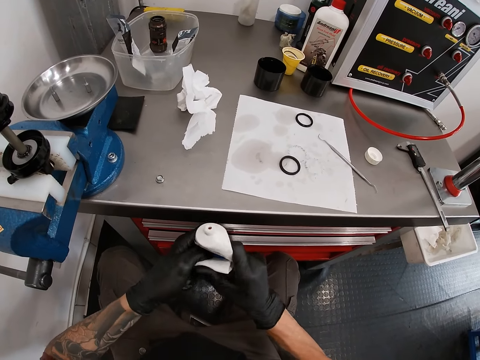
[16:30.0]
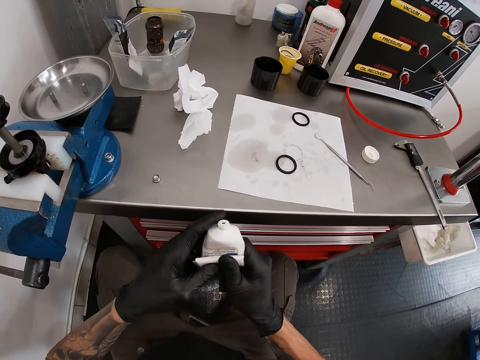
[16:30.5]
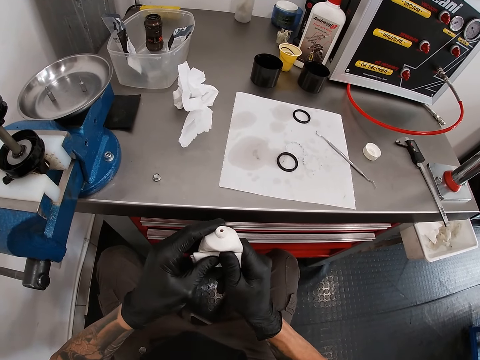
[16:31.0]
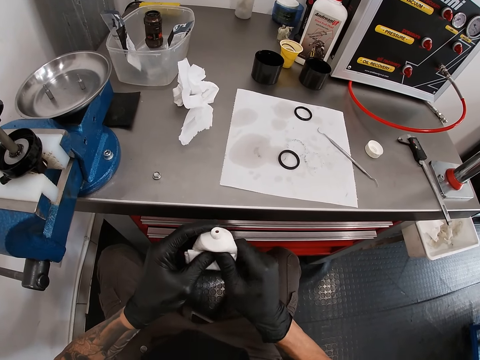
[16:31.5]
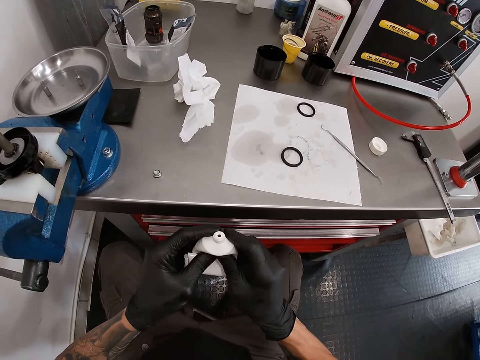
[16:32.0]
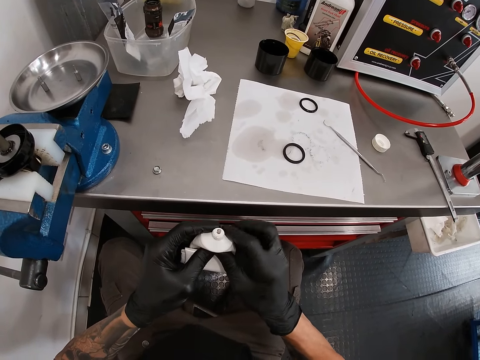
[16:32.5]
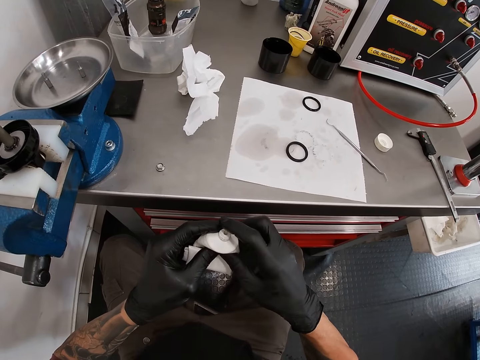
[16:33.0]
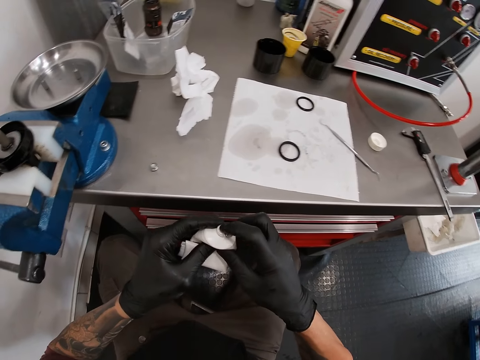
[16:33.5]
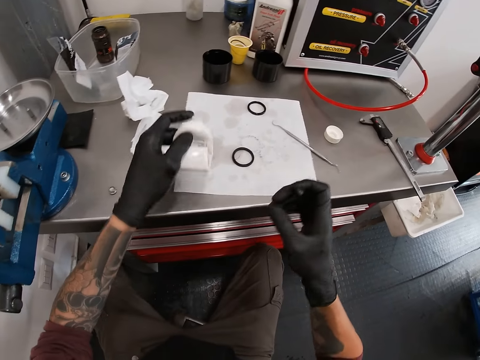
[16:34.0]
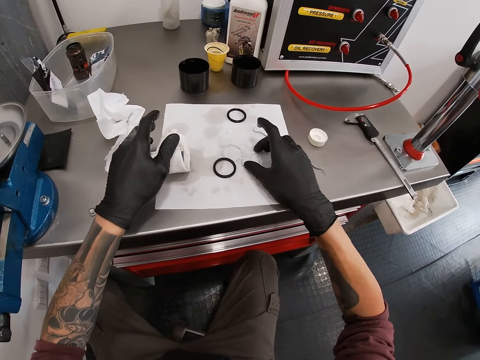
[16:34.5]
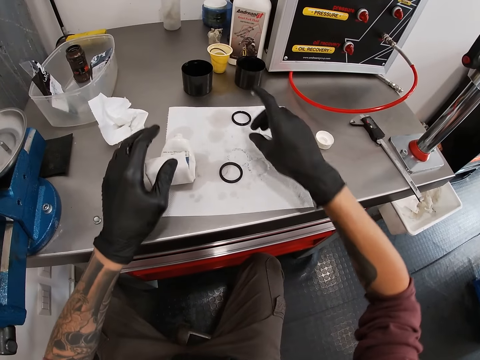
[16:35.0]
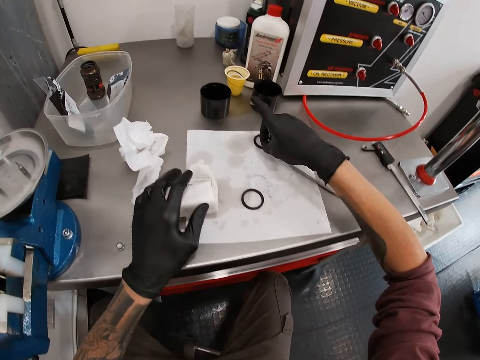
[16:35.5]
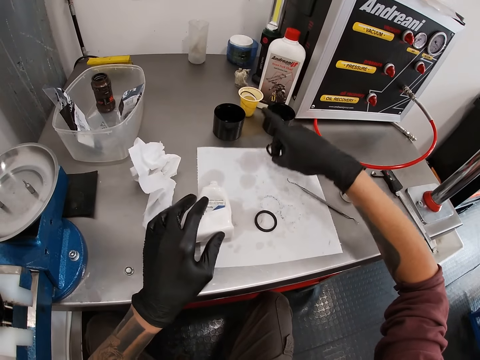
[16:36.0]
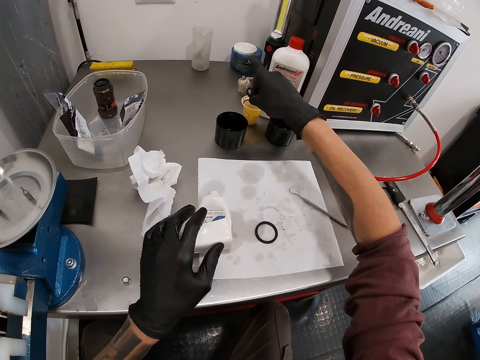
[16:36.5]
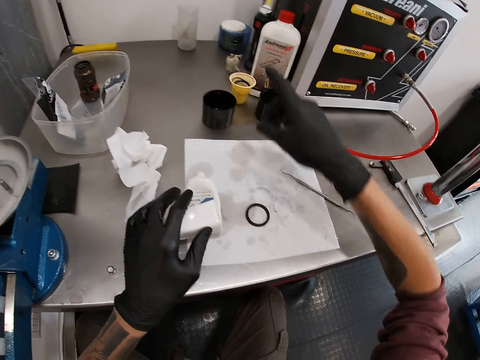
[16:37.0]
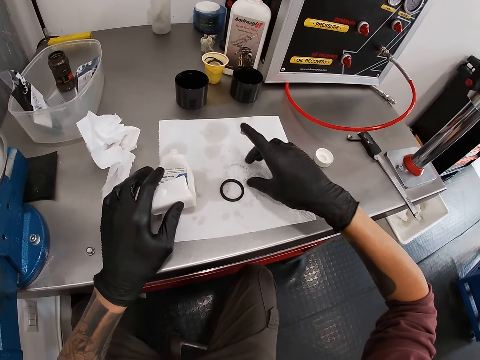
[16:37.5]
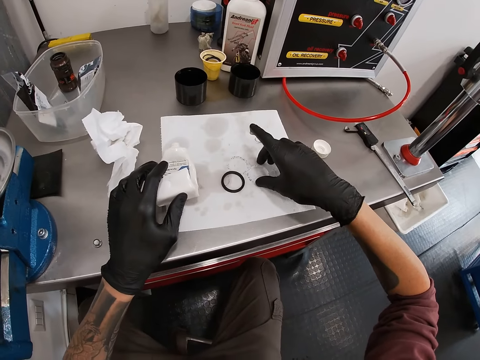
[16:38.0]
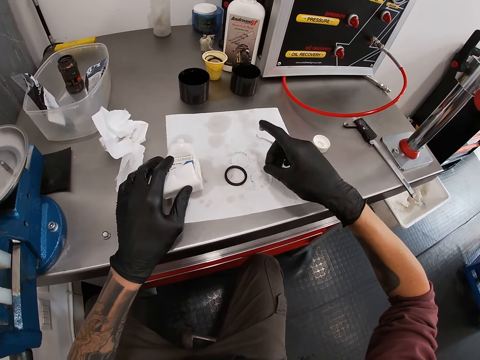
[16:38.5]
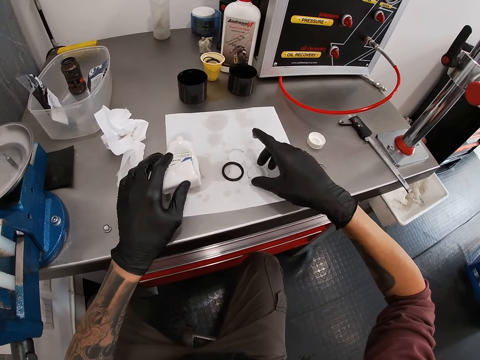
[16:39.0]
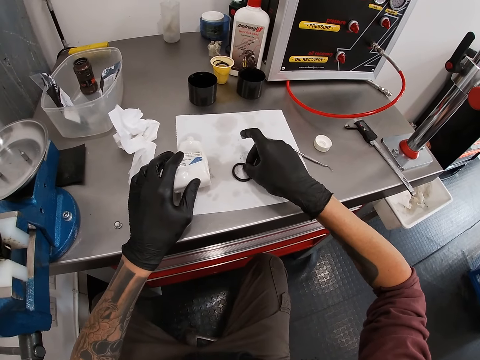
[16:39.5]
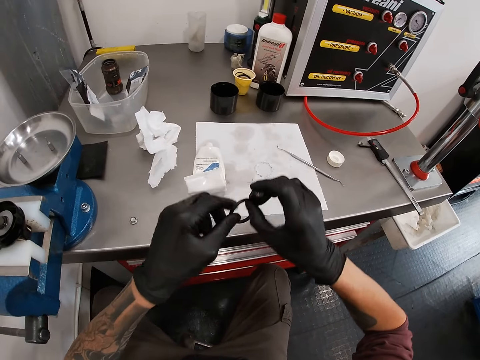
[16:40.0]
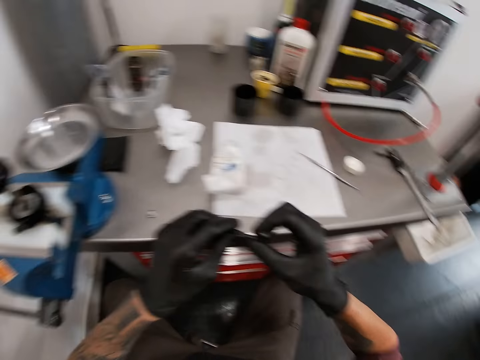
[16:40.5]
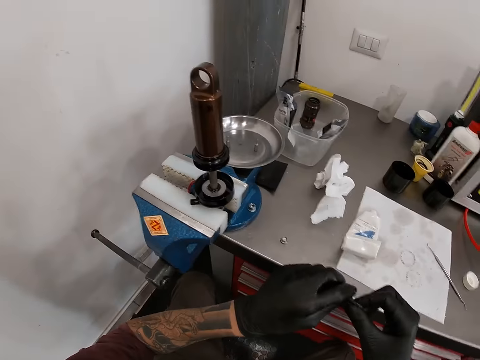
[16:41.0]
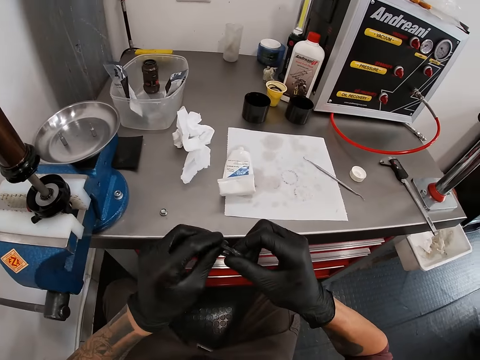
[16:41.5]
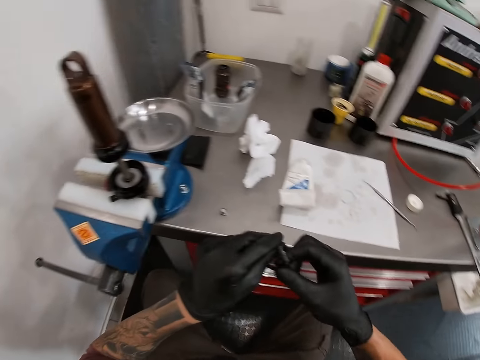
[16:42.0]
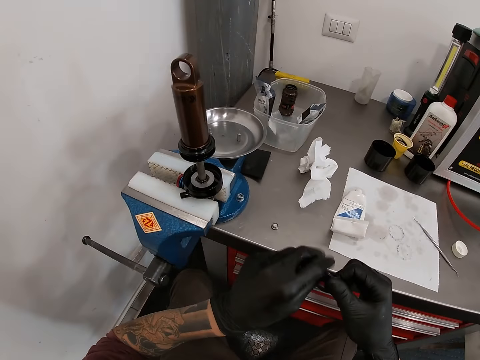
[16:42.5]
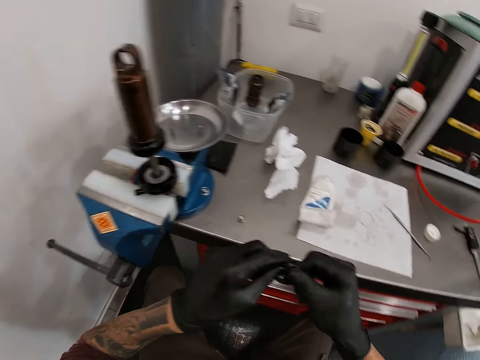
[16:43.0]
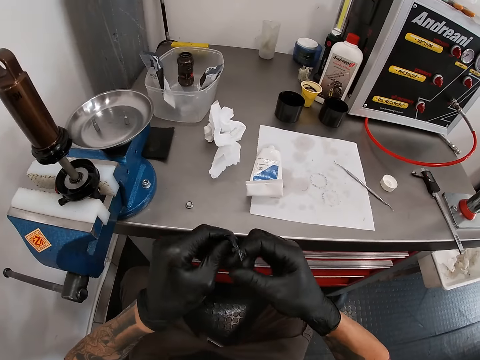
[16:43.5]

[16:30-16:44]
The camera wearer scoops the grease with his right index finger from the grease tube. He drops the grease tube on the table with his left hand. He adjusts the rubbers on the piece of cloth on the table with his right hand. He picks up a plastic. He puts the rubbers into the bowl on the table with his right hand. He adjusts the rubber on the piece of cloth on the table with his right hand. He picks up the rubber from the piece of cloth on the table with his right hand. He greases the rubber with both hands. He rotates the plastic with both hands.

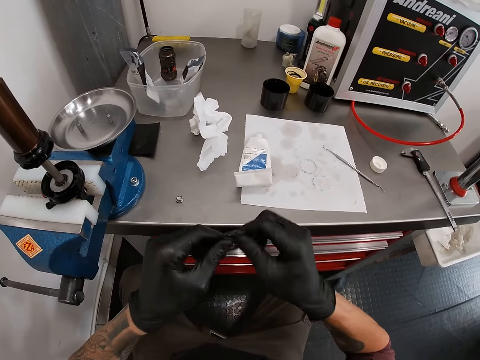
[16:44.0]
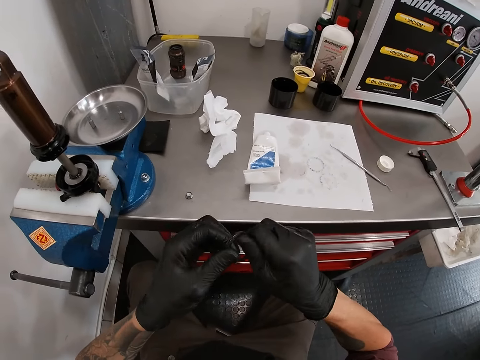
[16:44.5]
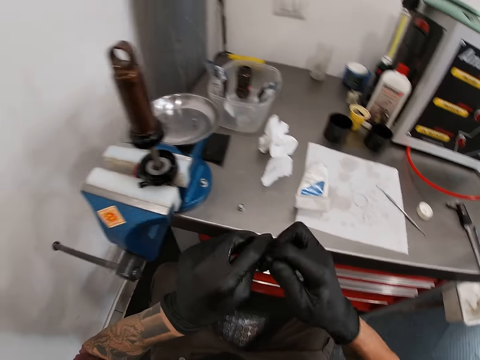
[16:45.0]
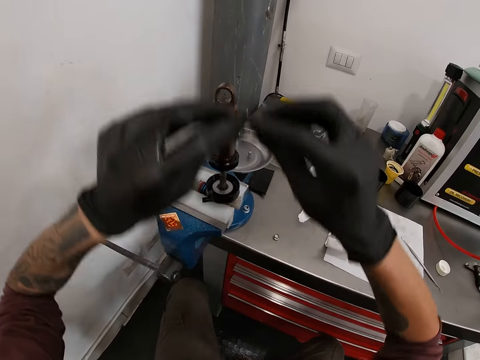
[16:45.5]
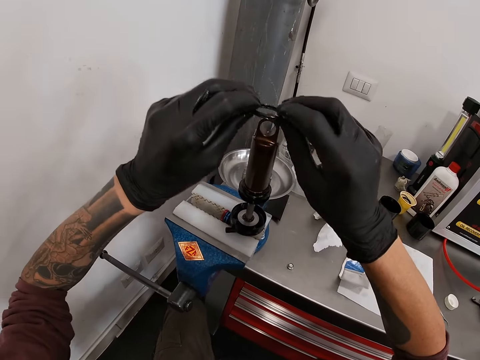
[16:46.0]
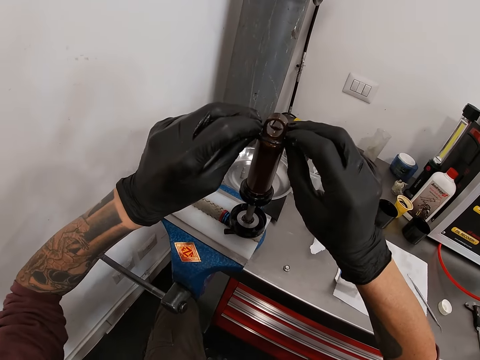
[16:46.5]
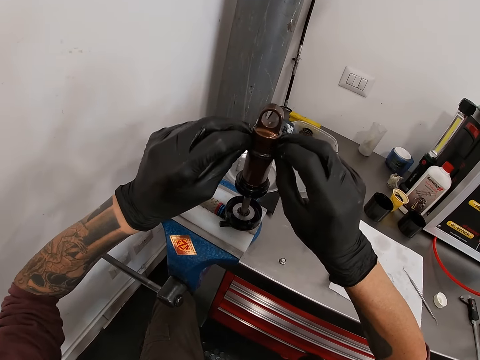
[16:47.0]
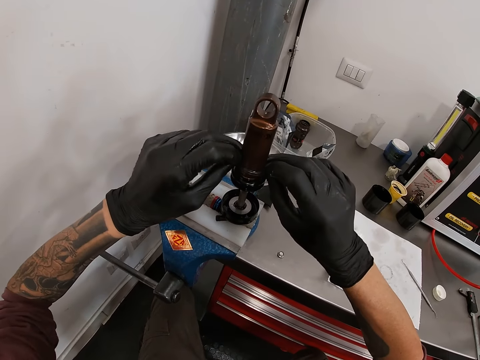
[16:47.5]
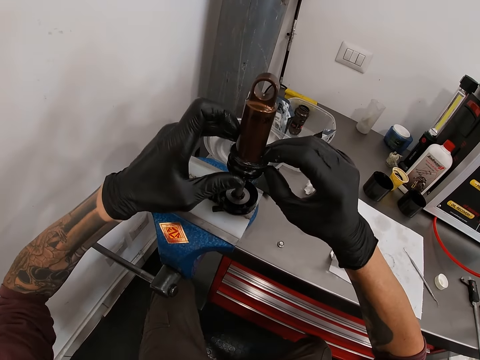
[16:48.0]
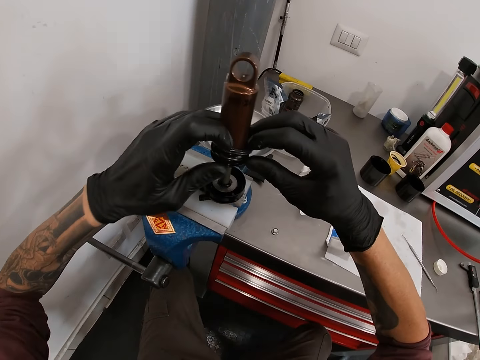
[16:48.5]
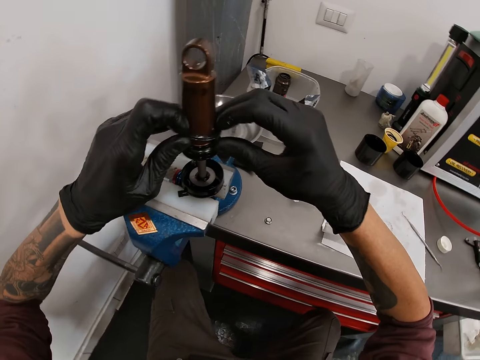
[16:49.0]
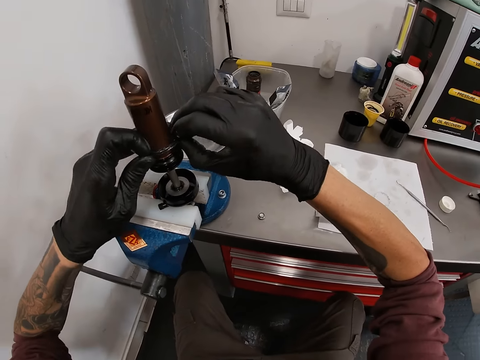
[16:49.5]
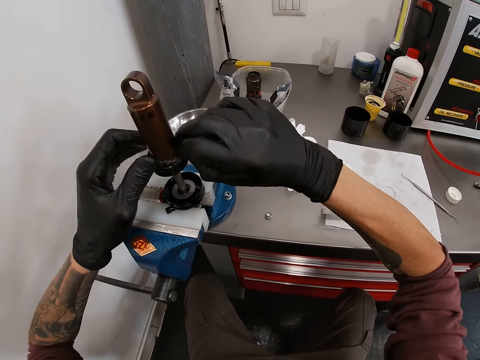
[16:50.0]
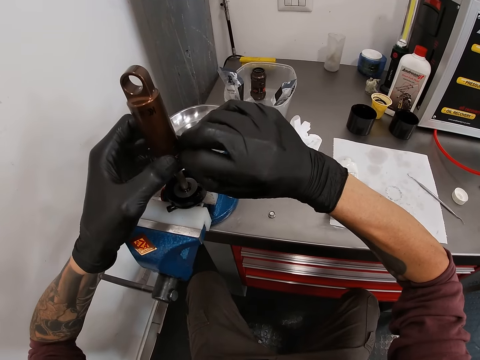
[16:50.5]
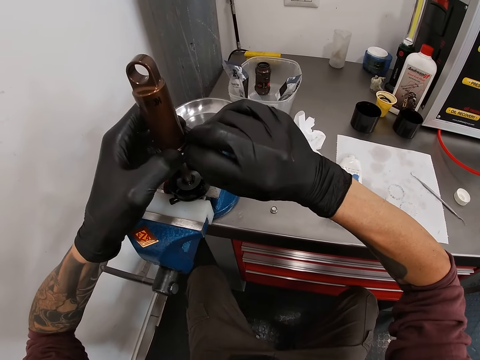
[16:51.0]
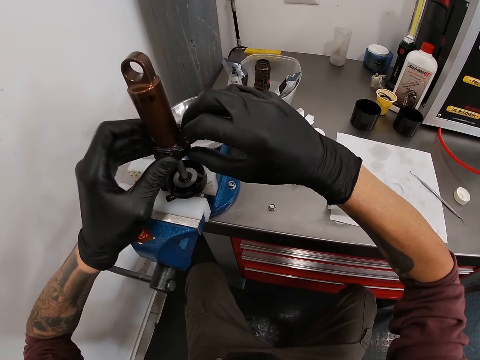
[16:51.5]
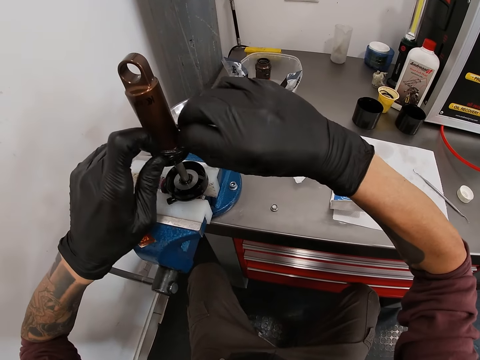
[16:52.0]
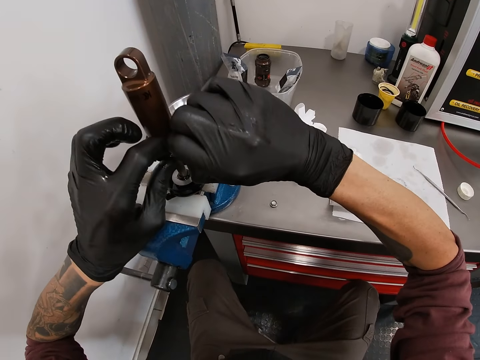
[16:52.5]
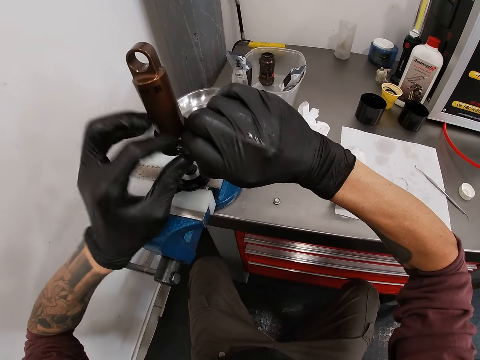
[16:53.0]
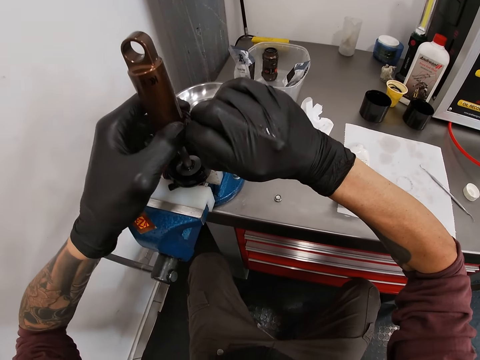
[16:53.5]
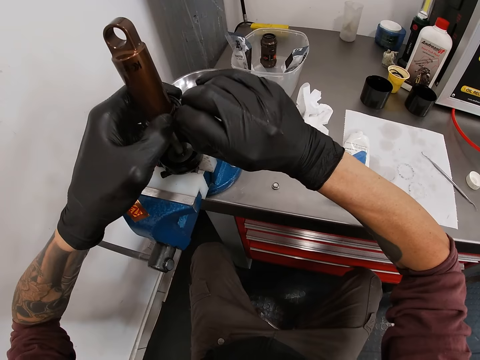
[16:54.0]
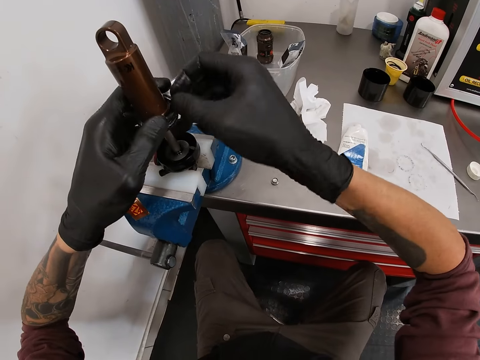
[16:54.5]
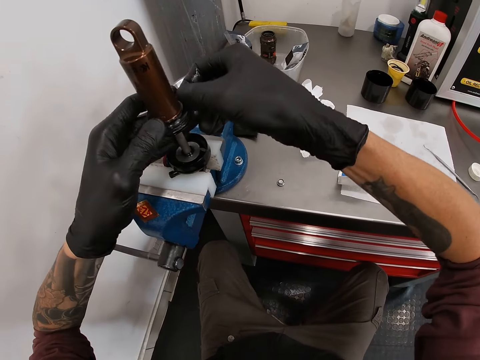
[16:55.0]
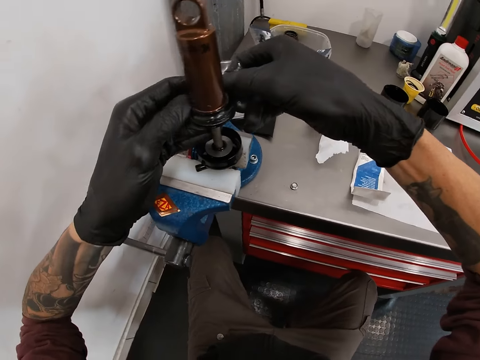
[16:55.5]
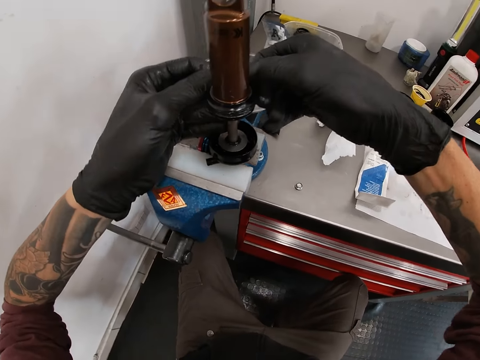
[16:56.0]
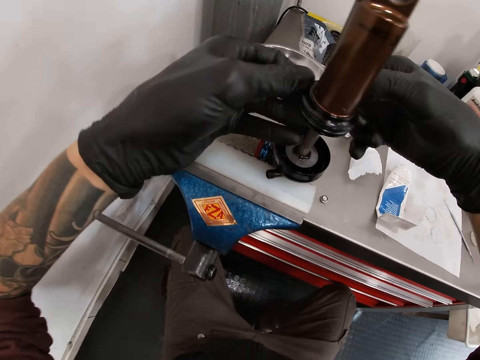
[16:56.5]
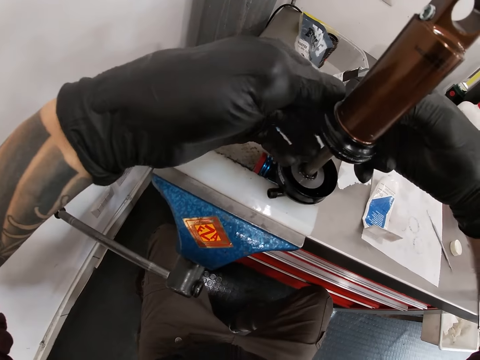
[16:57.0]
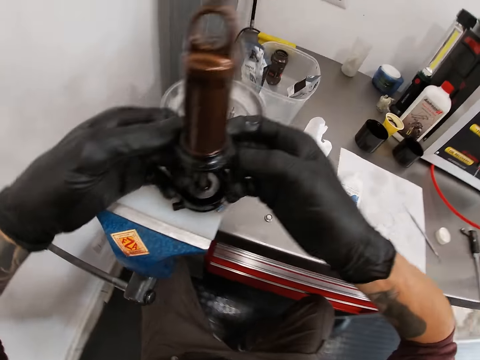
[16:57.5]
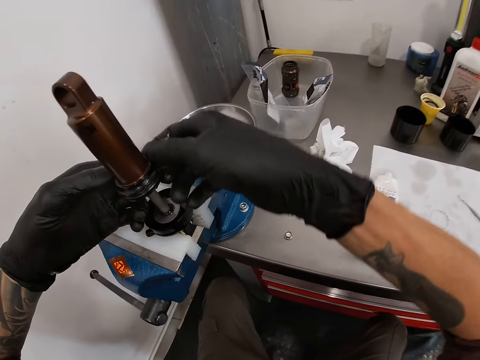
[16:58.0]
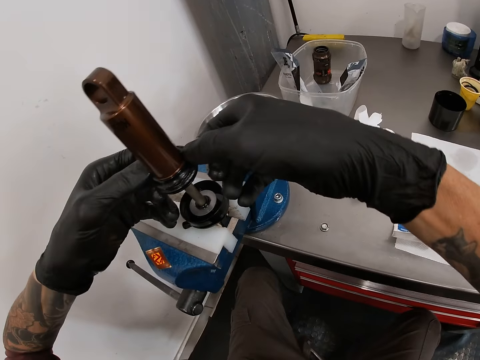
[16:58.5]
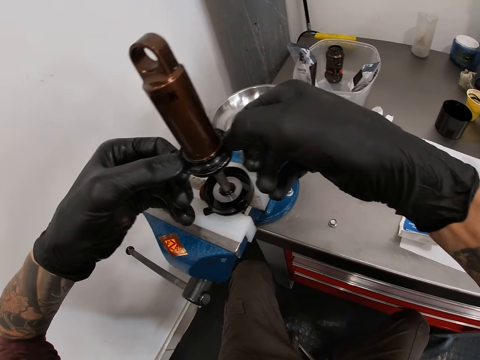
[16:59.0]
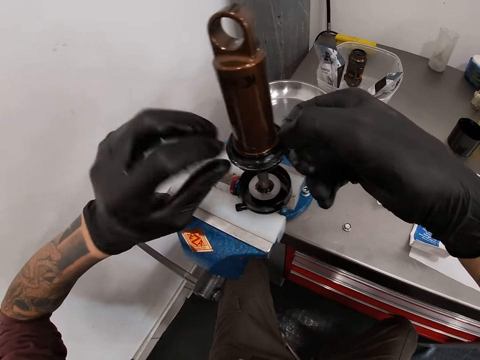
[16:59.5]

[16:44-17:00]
The camera wearer puts the rubber on the bicycle head tube with both hands.
